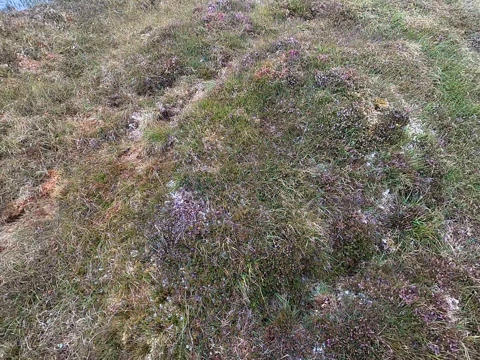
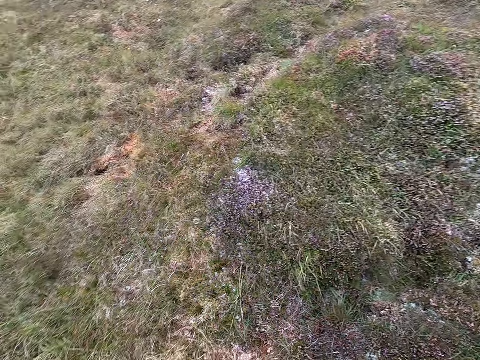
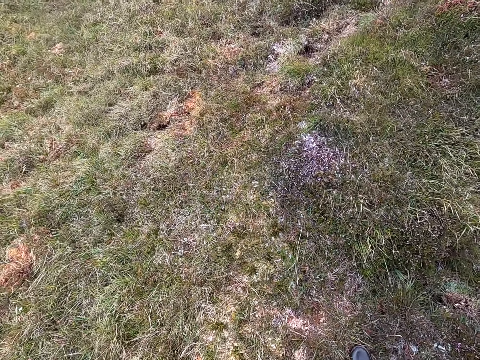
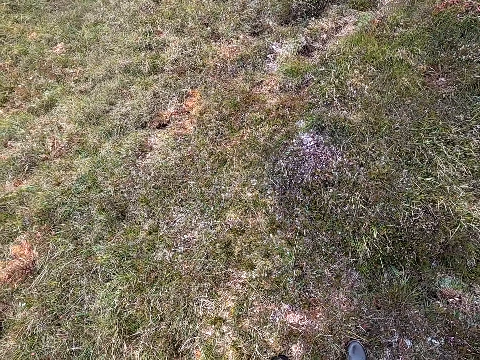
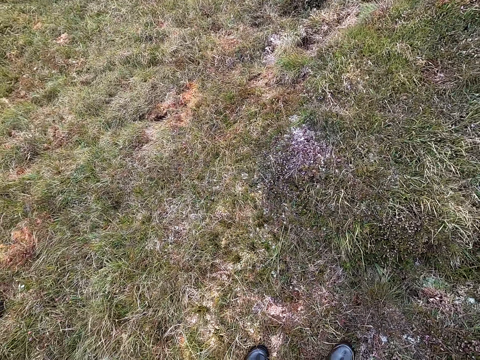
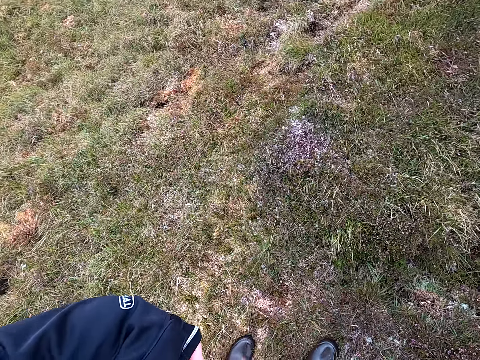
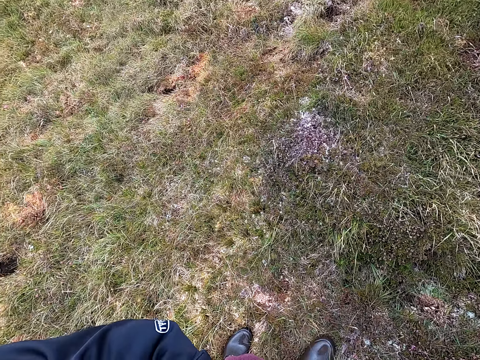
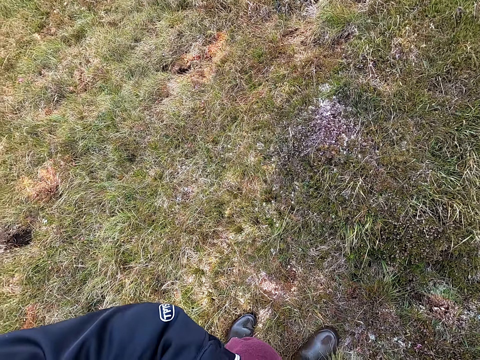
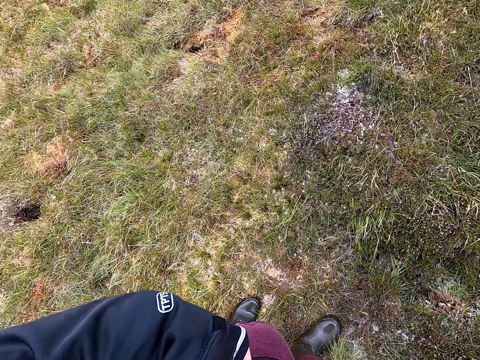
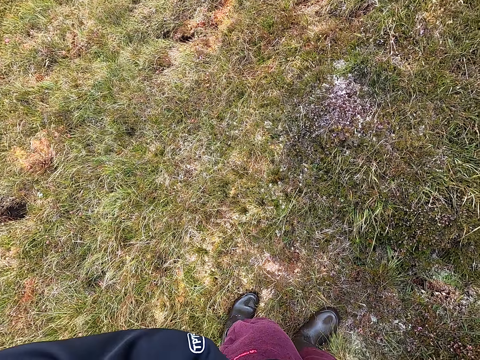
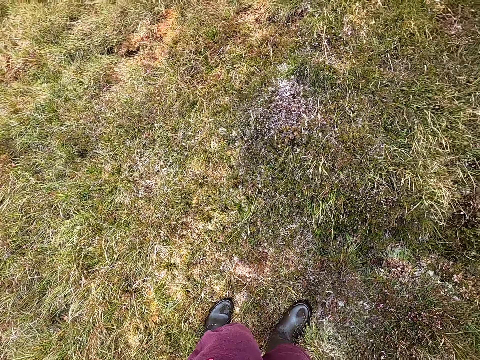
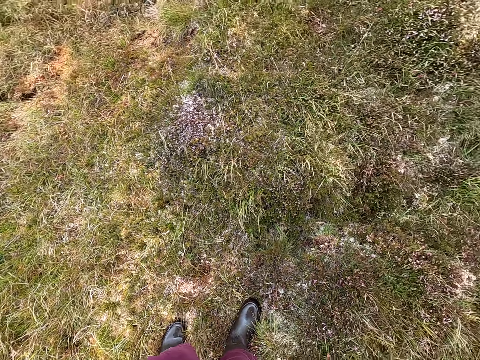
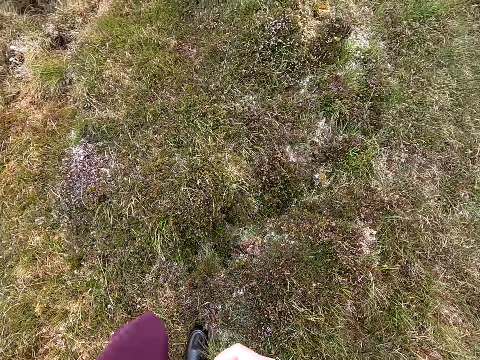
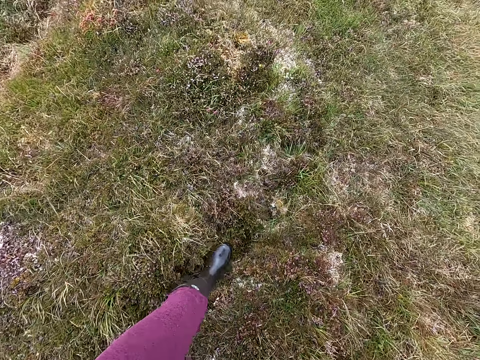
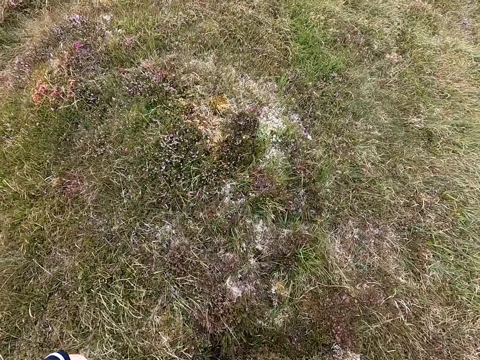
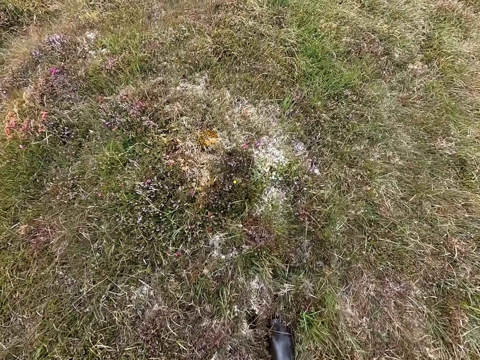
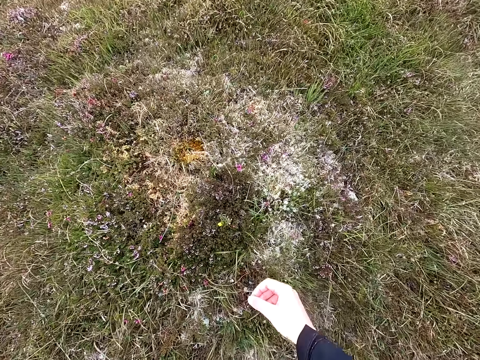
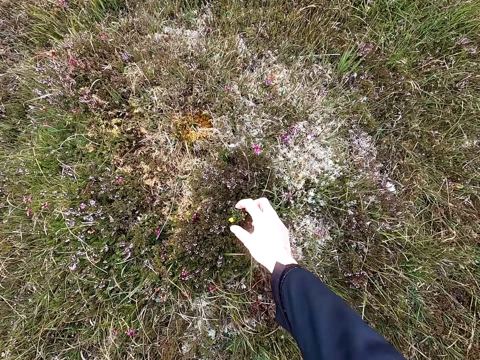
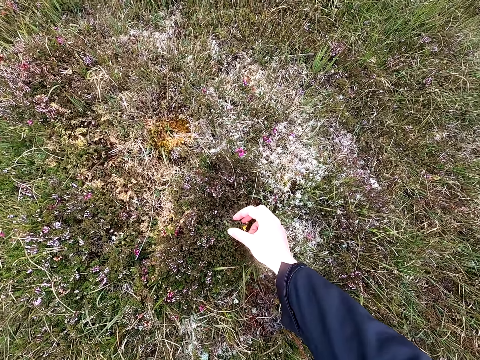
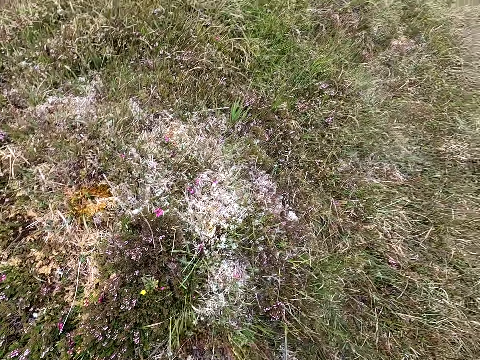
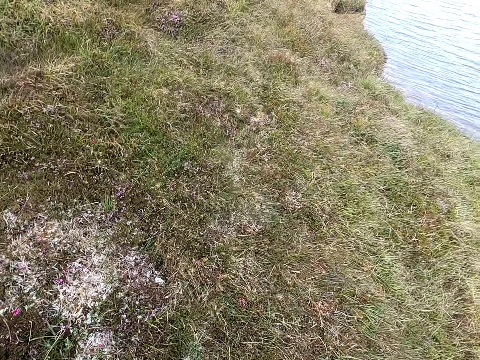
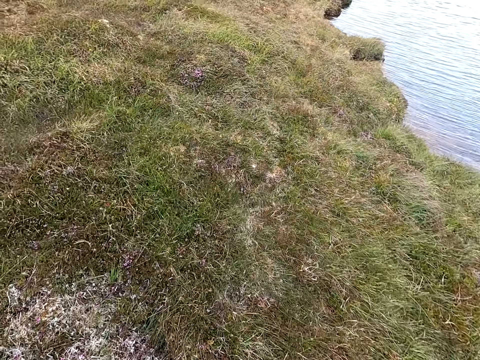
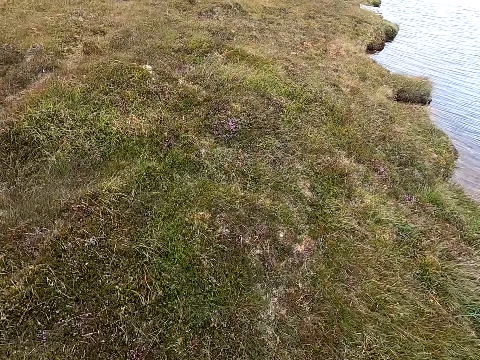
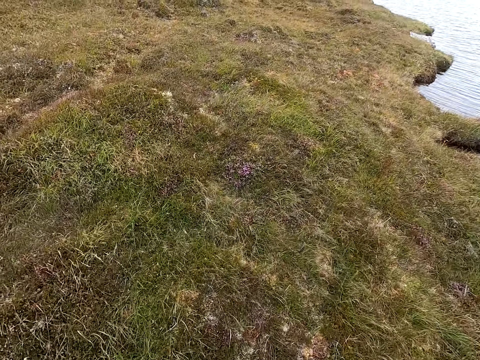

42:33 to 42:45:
The camera wearer walks. They touch the plant and stop walking. They walk and look around.

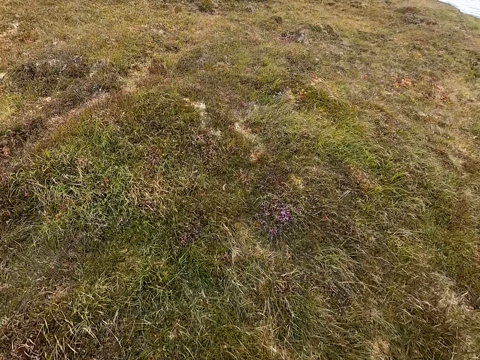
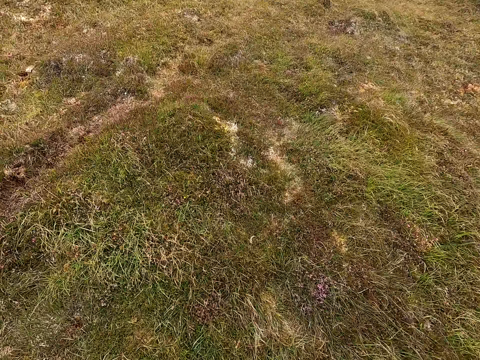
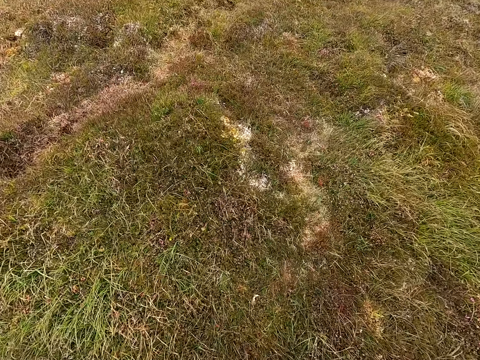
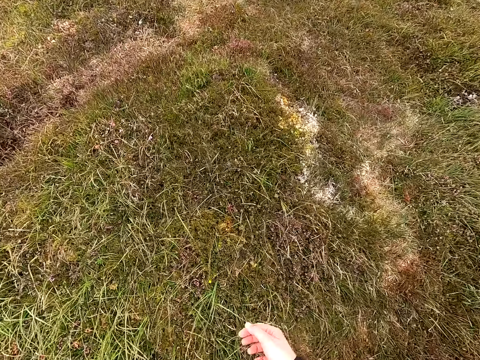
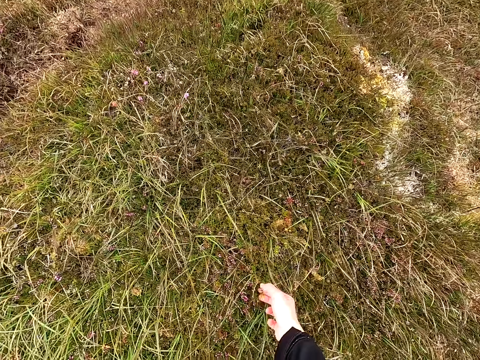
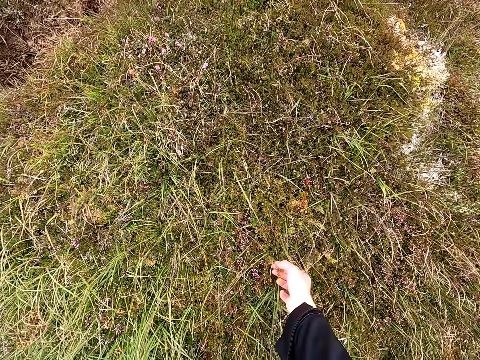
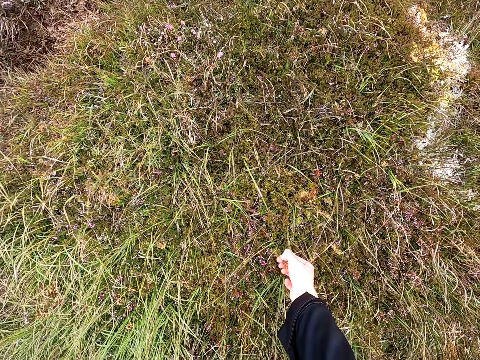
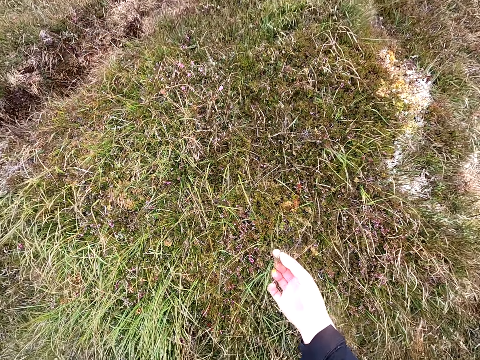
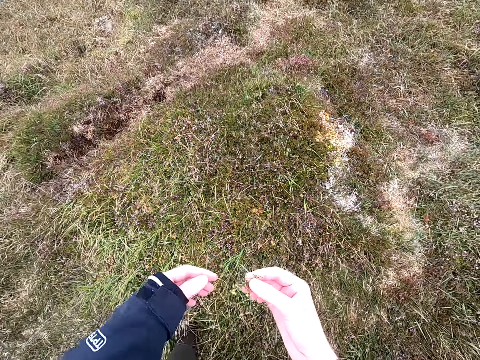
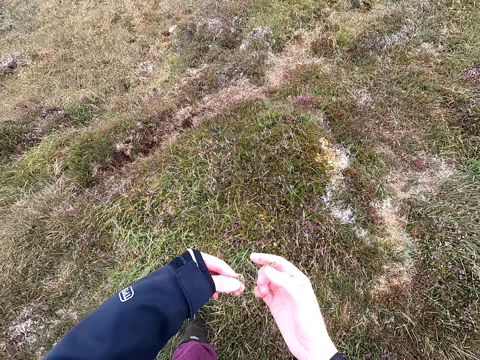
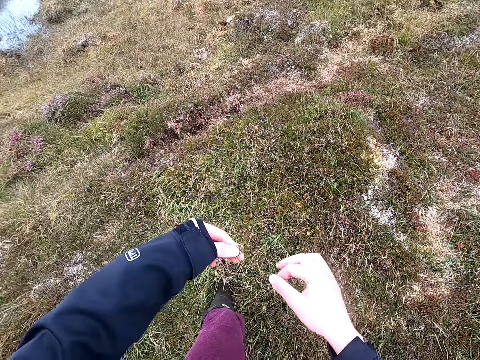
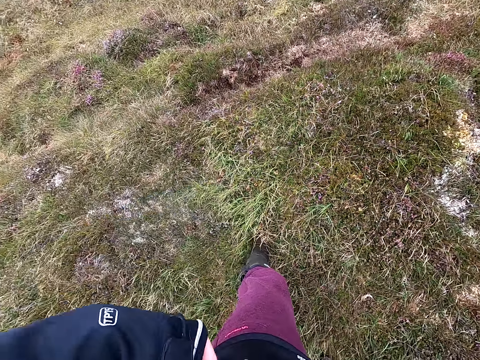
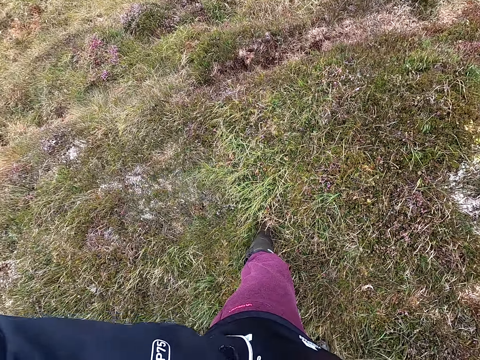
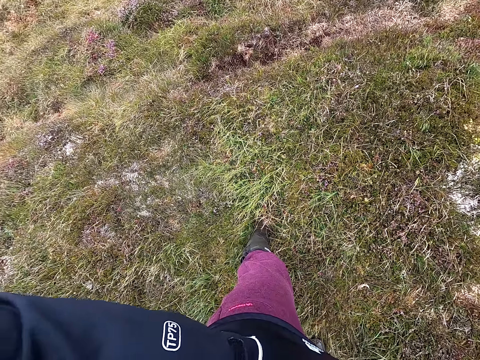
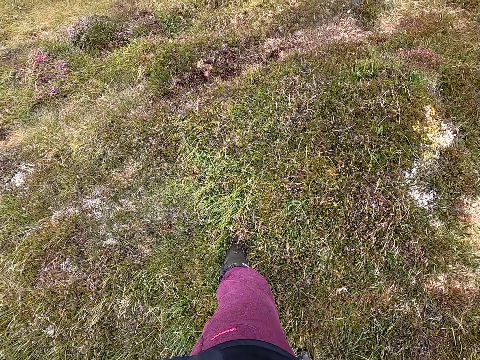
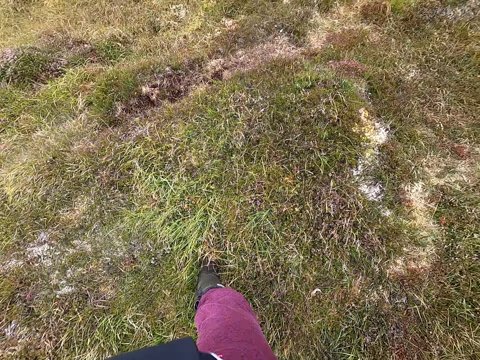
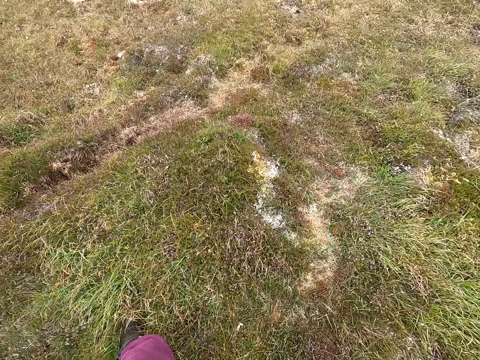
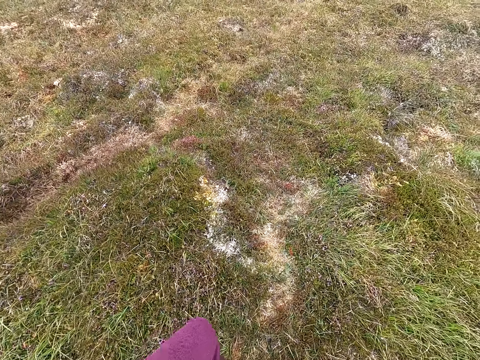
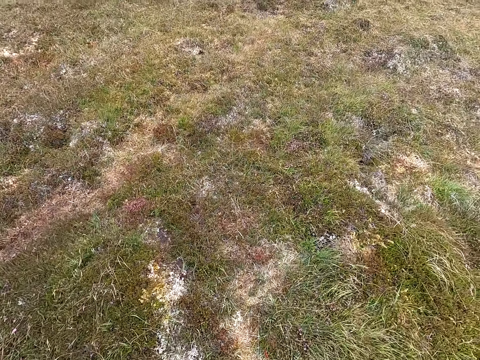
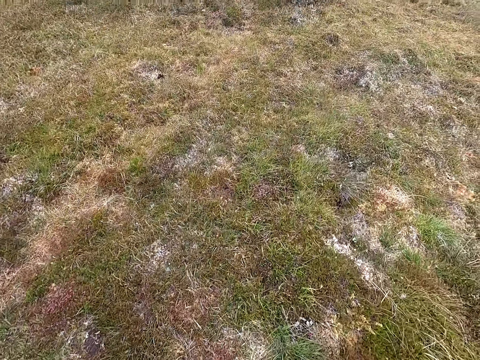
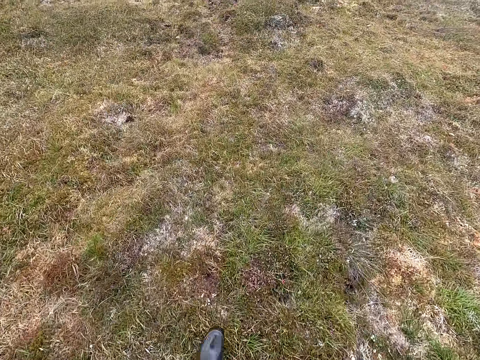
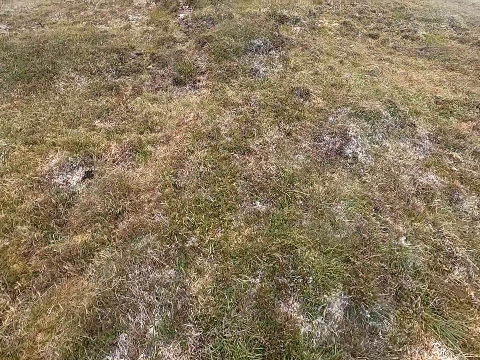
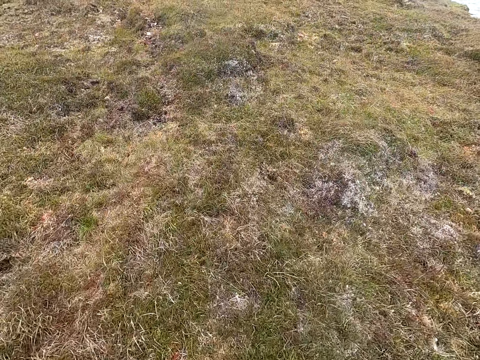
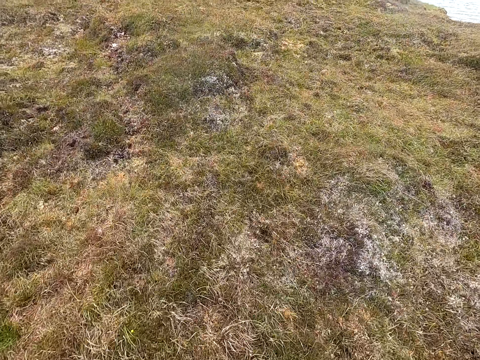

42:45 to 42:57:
The camera wearer uproots the plant and stops walking. They hold the plant. They walk, look around, and put the plant in the pocket.
